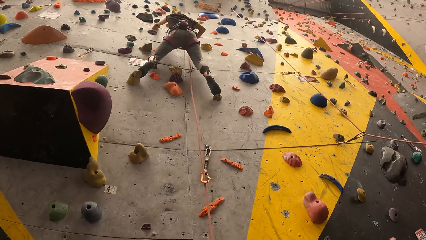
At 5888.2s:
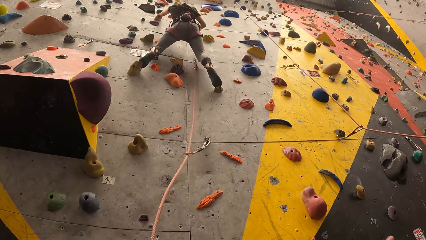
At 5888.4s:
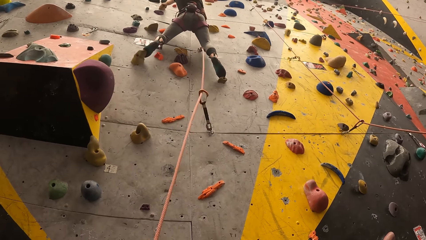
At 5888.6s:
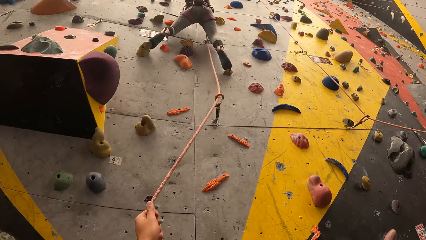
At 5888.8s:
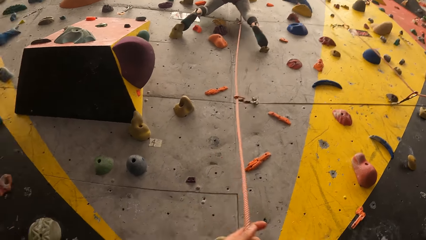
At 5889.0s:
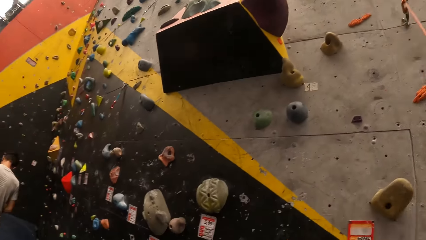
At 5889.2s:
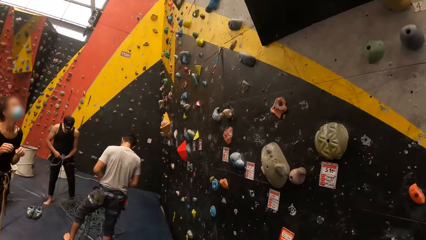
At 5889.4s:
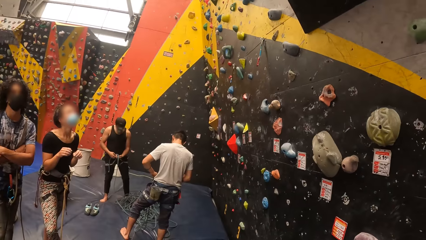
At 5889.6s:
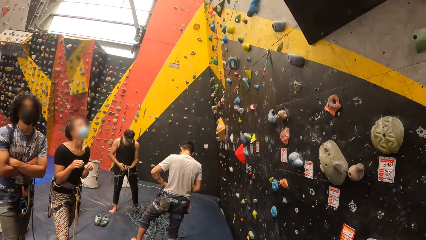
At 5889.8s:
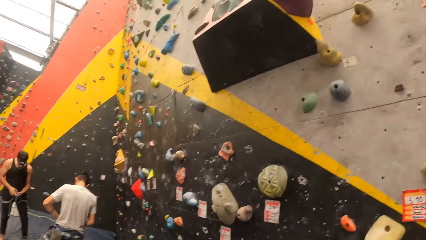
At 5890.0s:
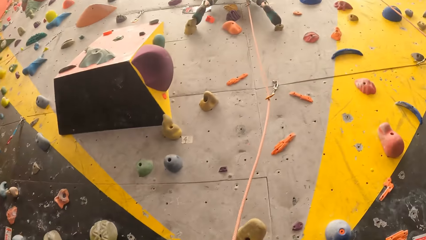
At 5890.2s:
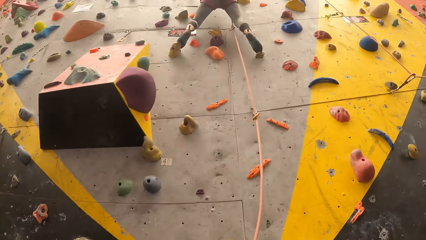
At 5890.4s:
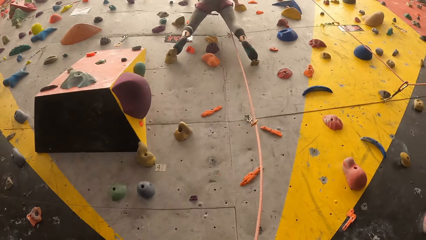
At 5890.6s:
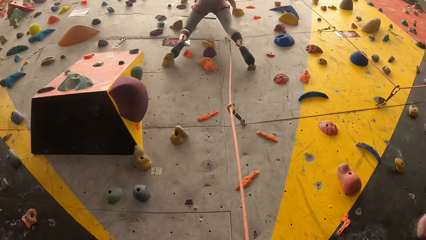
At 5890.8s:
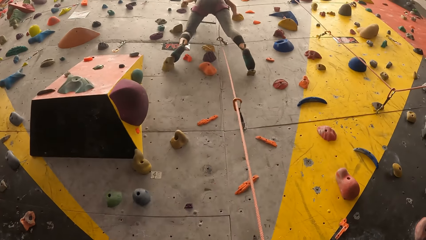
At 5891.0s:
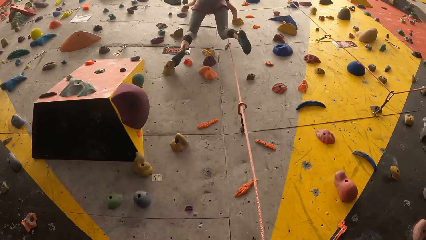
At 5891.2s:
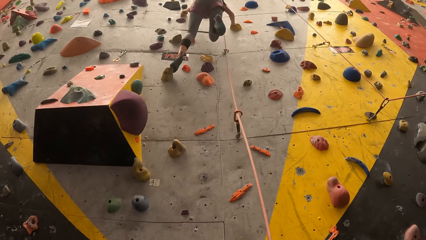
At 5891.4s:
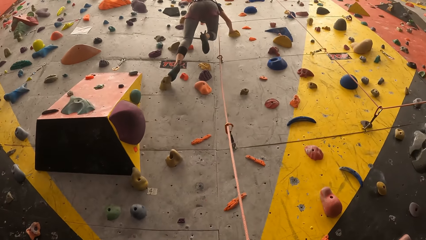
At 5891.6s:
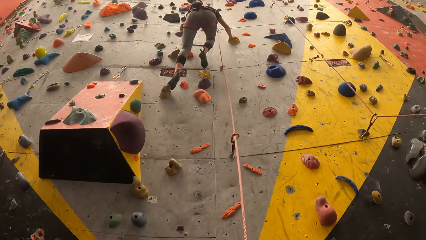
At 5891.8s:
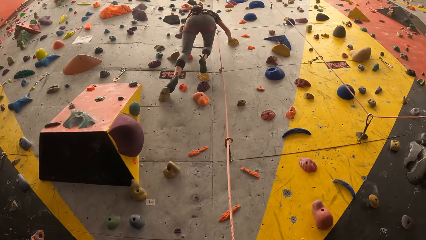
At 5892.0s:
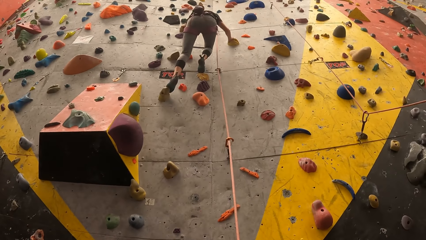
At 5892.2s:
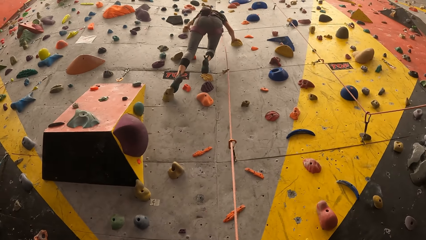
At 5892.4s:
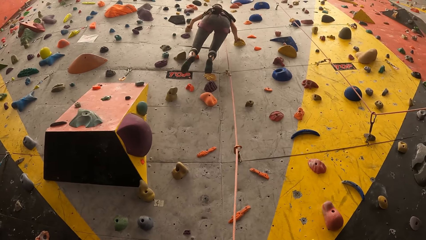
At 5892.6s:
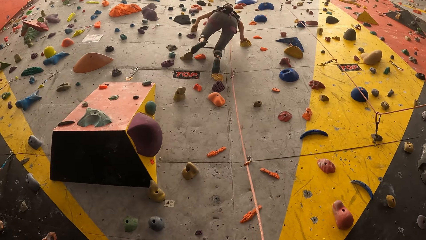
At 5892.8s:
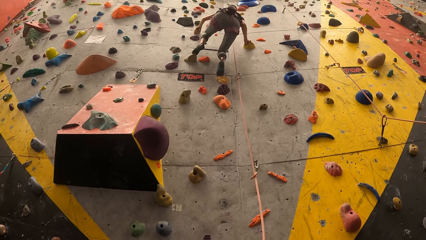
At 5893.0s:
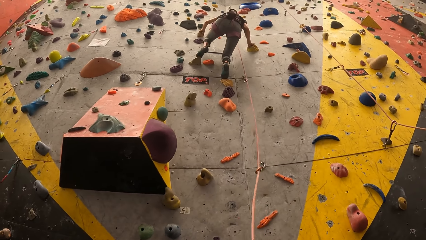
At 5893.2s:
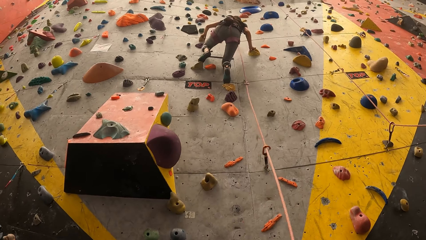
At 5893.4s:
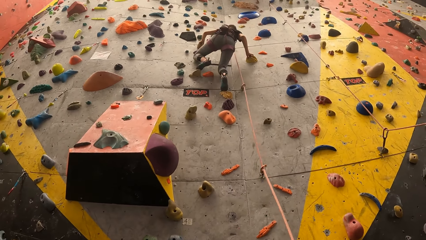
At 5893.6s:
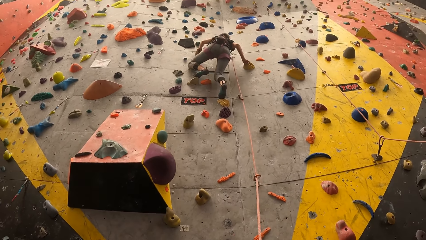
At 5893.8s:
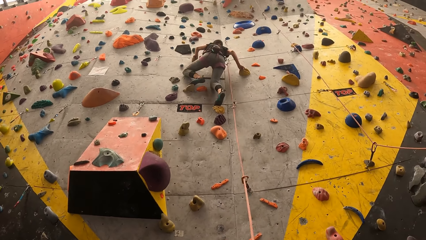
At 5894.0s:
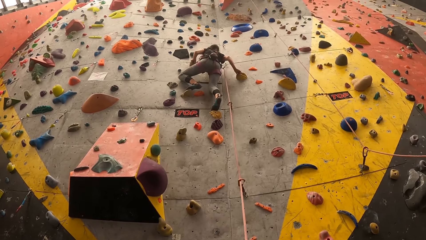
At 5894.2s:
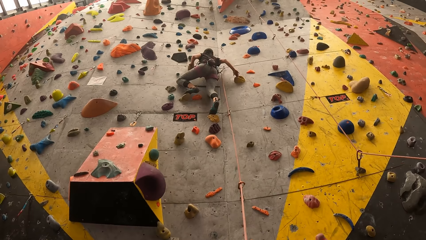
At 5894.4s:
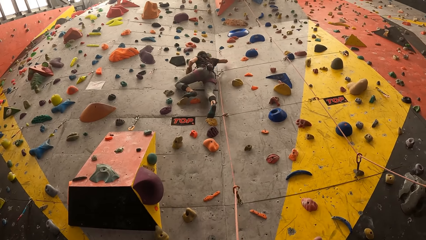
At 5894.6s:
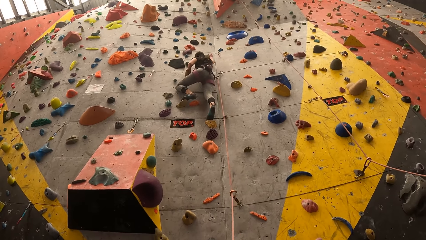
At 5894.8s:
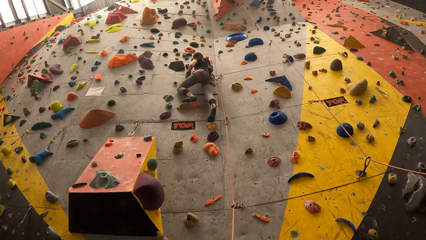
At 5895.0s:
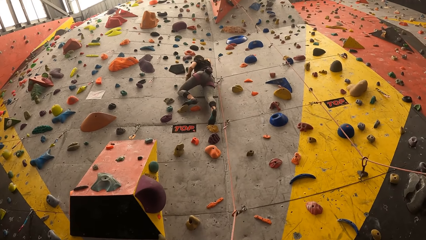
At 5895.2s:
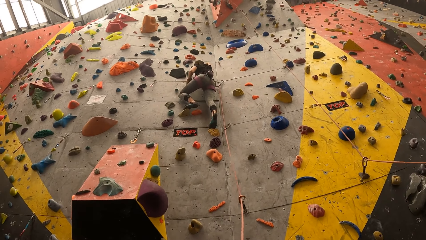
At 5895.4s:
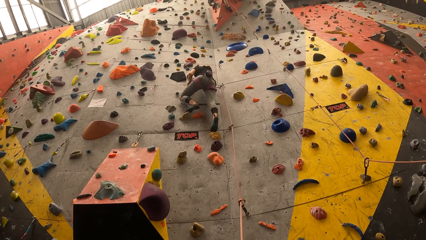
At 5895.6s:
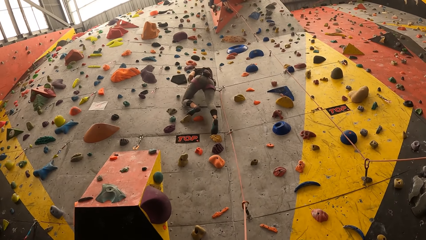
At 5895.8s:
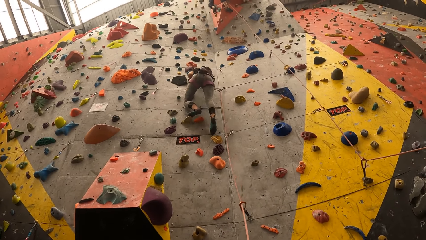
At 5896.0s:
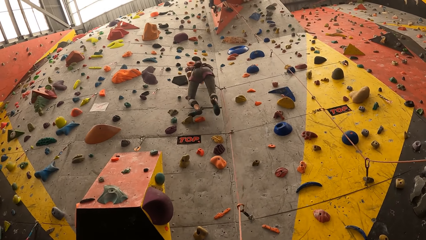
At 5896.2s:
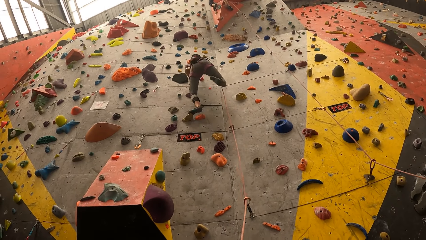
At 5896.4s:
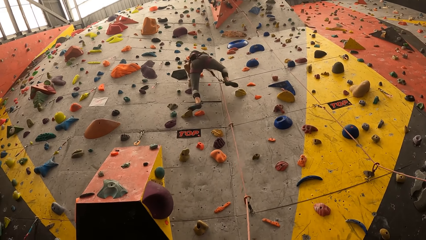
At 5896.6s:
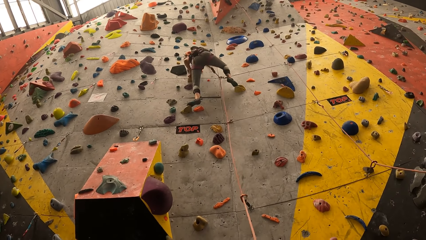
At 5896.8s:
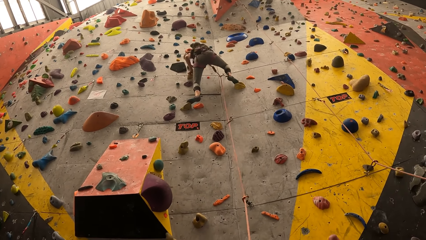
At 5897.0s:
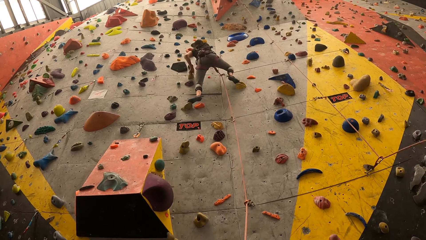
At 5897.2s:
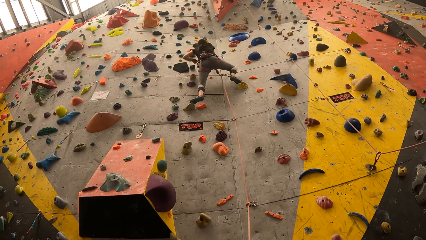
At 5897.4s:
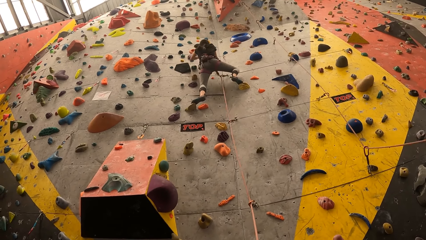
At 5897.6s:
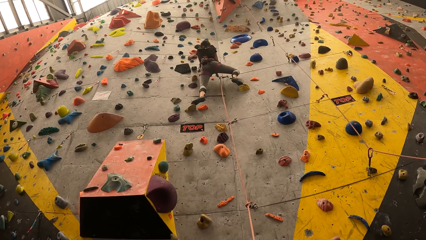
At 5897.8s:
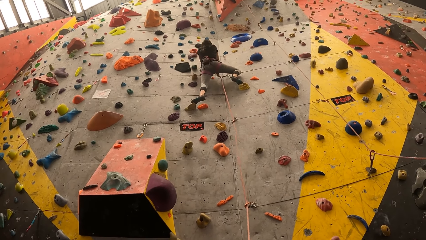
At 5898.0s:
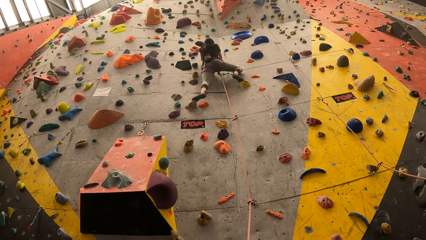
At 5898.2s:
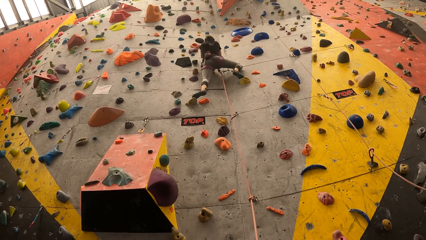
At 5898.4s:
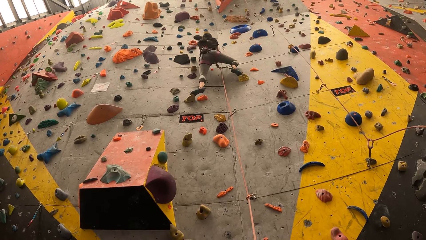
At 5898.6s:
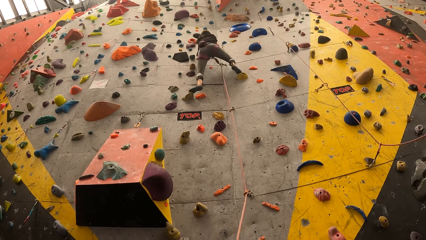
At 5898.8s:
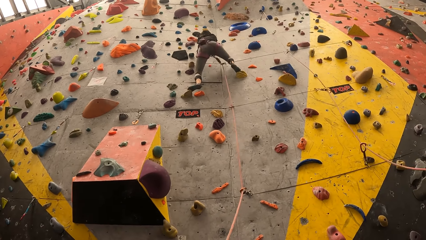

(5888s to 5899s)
The camera wearer looks around. A woman climbs bouldering.

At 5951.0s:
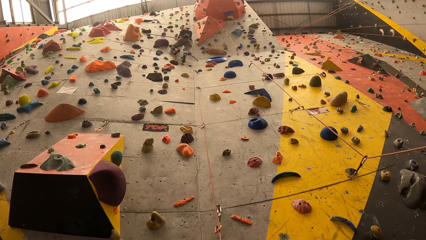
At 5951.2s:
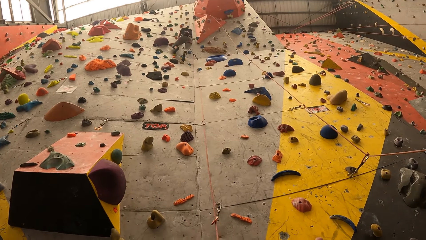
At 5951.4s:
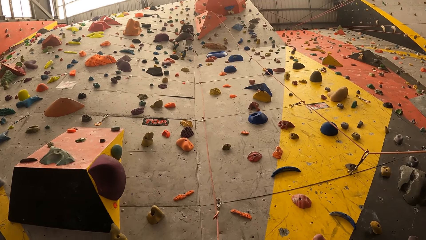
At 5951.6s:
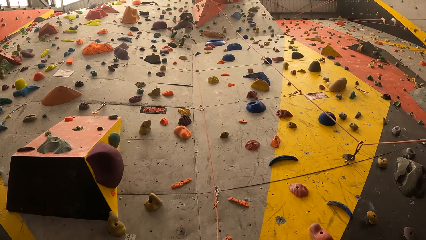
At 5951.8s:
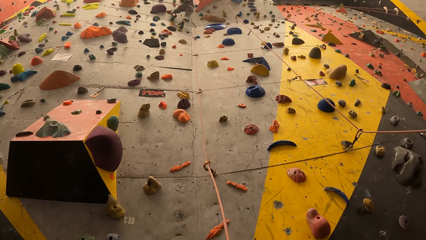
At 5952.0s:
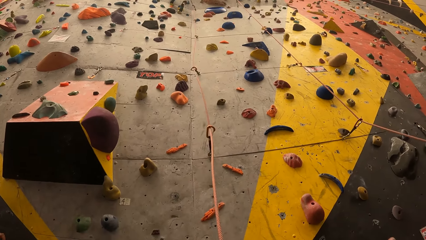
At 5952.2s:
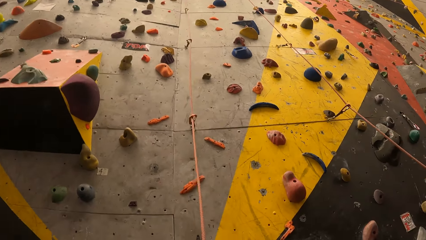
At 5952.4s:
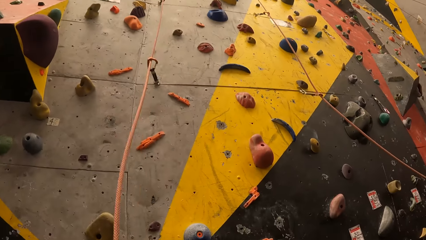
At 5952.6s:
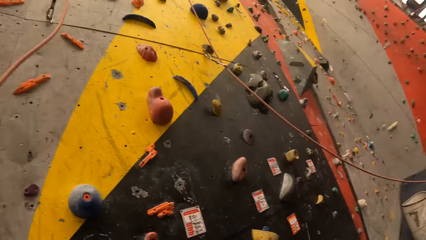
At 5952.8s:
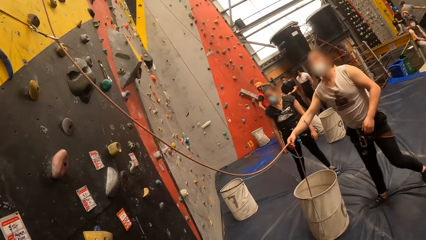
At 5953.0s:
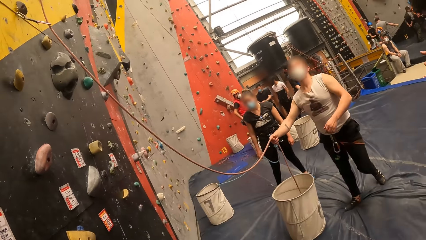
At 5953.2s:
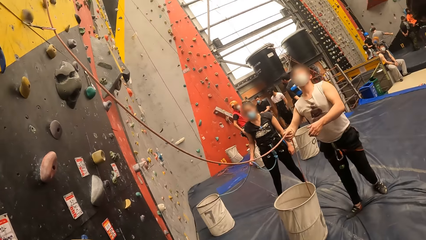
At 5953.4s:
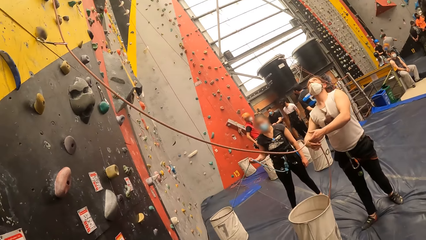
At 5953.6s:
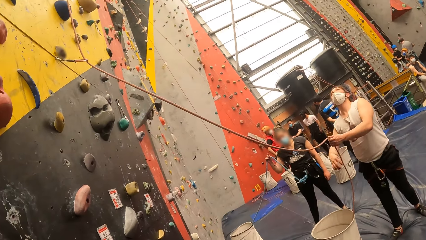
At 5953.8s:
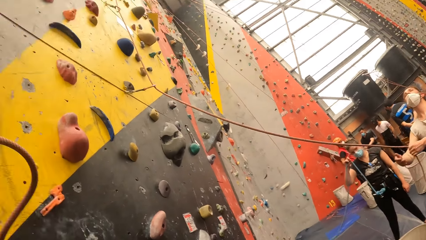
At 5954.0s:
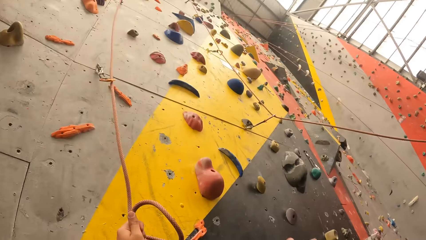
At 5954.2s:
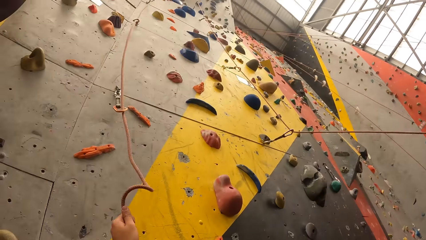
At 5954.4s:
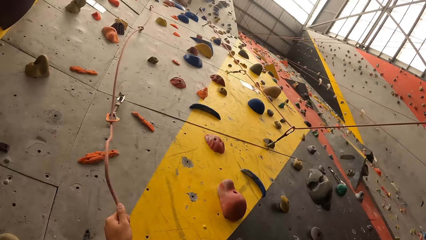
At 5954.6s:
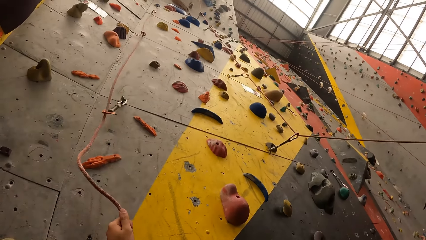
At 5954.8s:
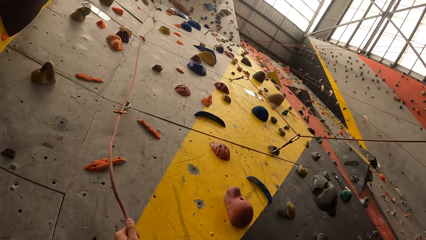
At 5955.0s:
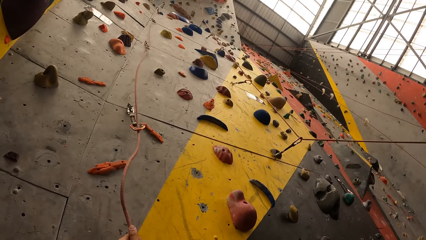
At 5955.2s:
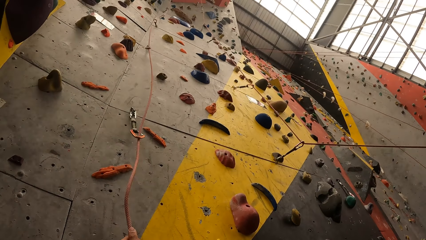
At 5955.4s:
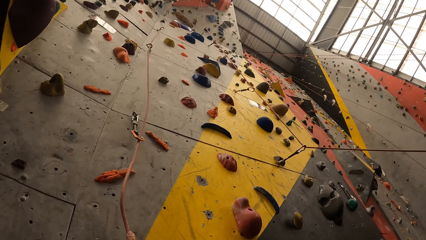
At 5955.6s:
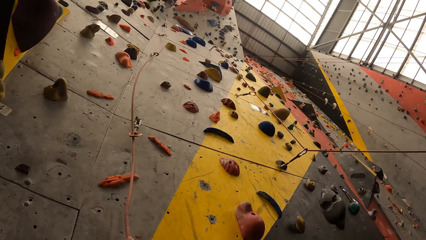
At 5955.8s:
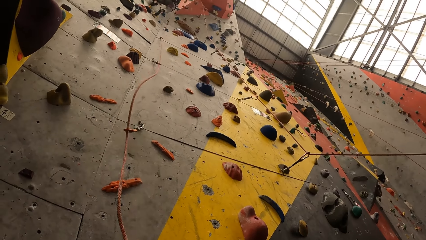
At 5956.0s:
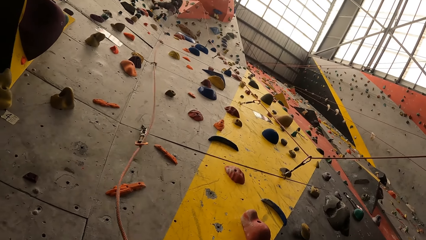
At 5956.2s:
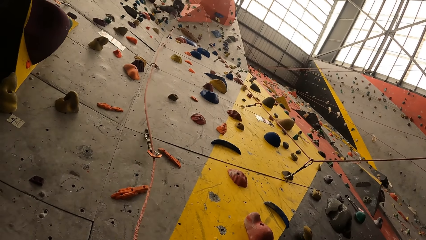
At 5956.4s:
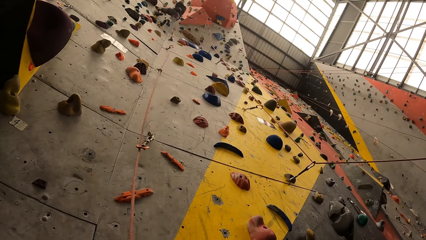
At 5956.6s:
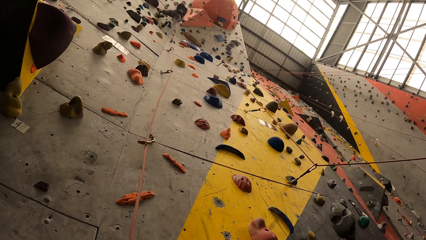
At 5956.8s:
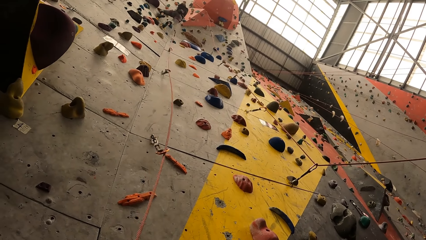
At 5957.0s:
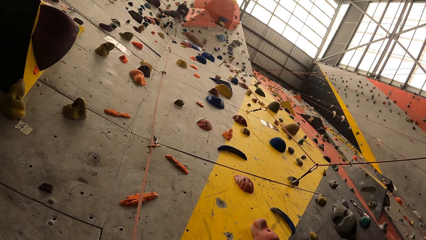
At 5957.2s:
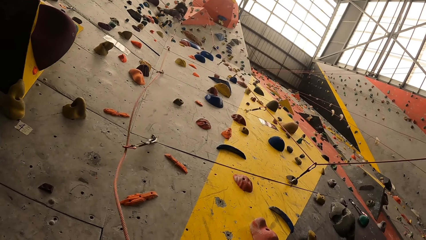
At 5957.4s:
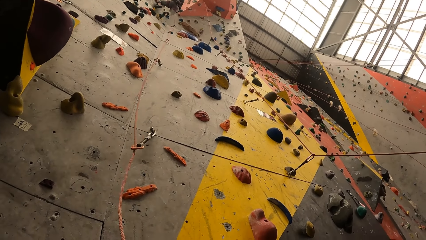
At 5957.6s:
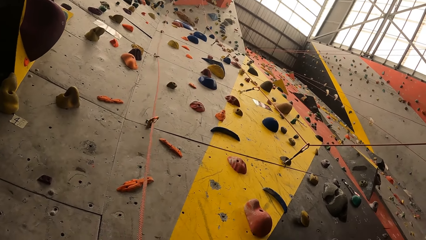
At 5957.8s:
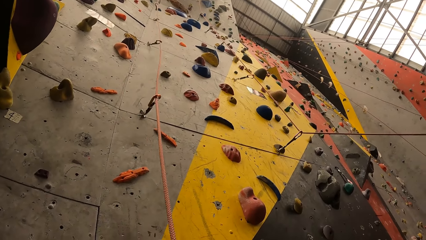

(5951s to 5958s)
The camera wearer looks around. He swings the rope with his left hand.
